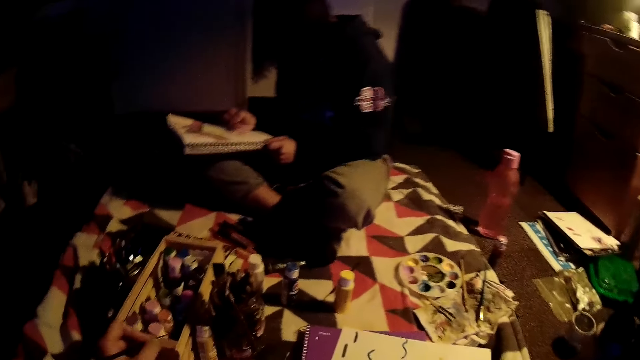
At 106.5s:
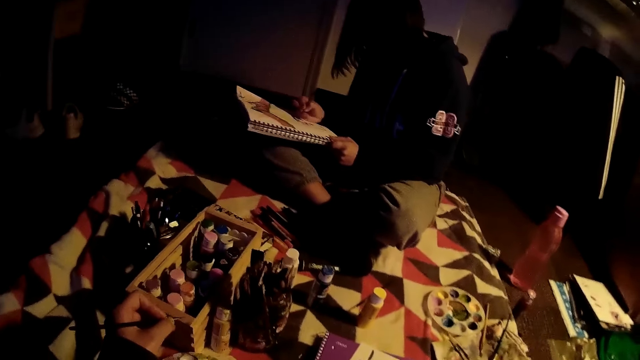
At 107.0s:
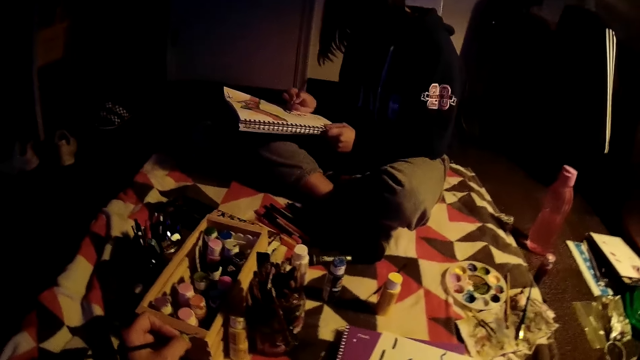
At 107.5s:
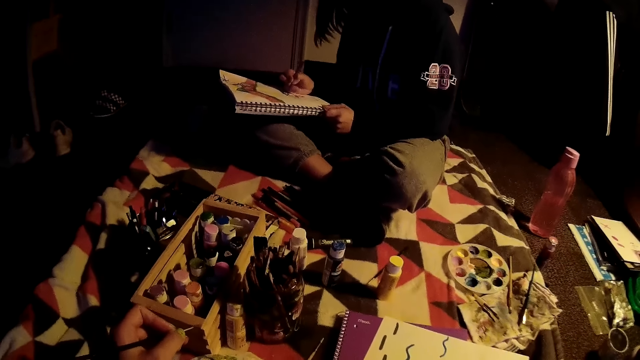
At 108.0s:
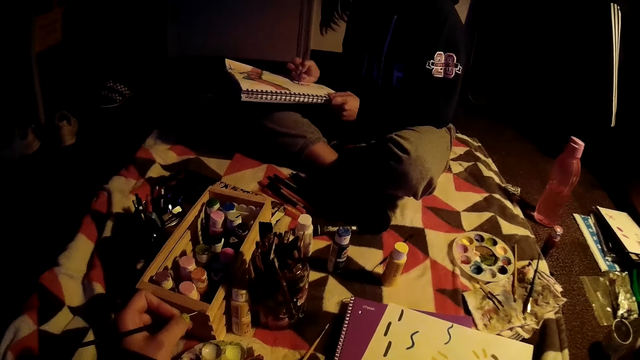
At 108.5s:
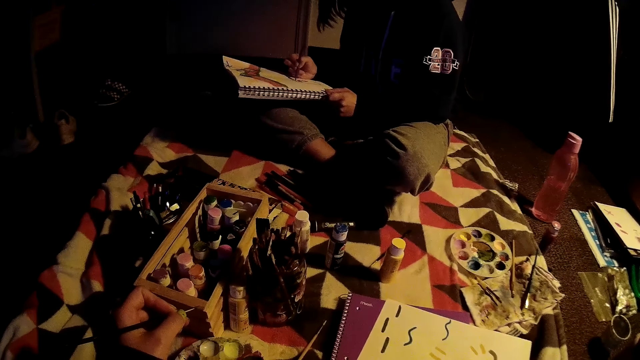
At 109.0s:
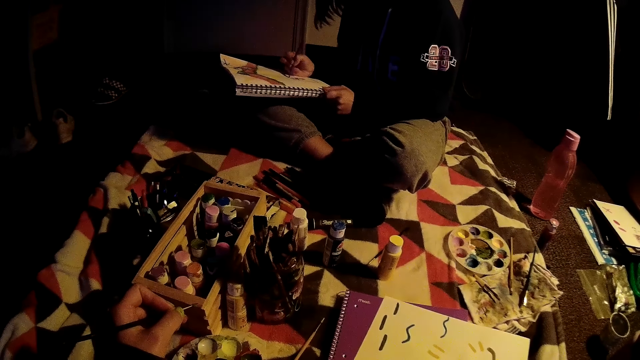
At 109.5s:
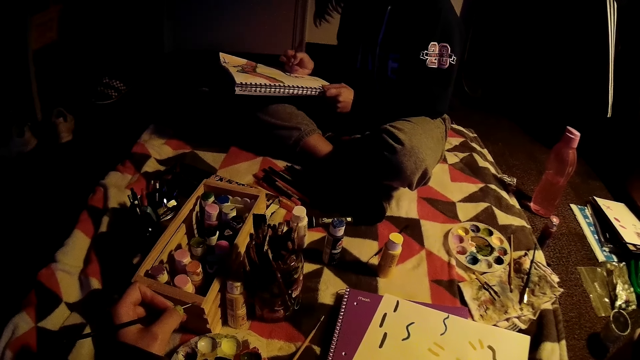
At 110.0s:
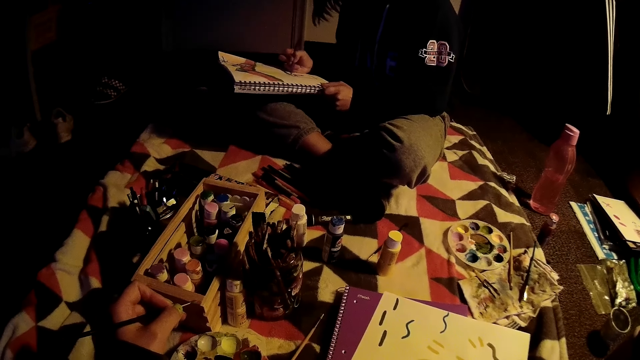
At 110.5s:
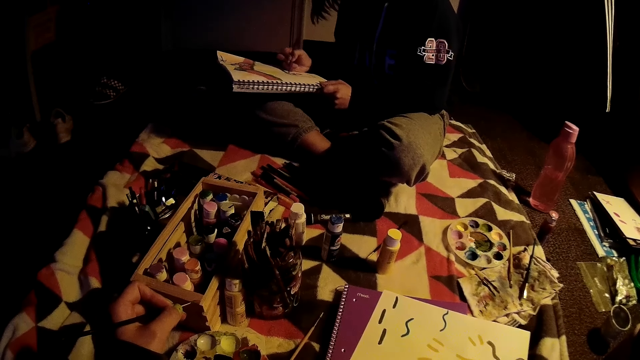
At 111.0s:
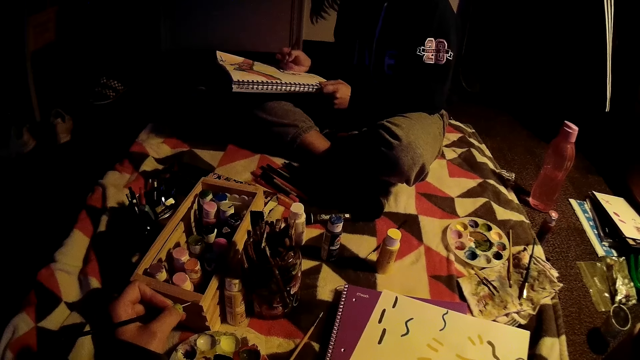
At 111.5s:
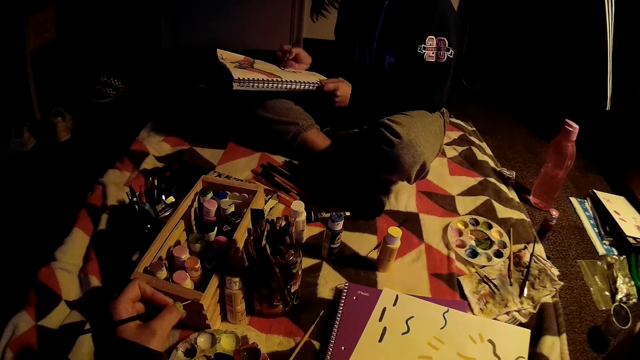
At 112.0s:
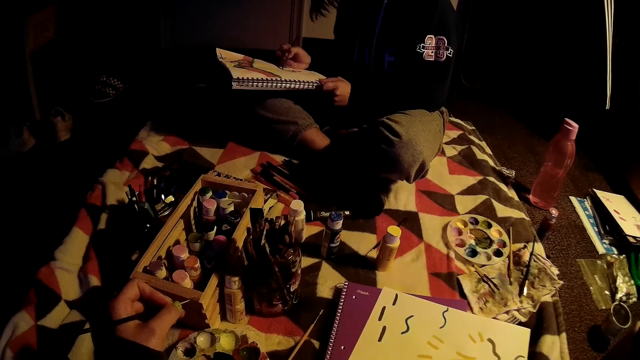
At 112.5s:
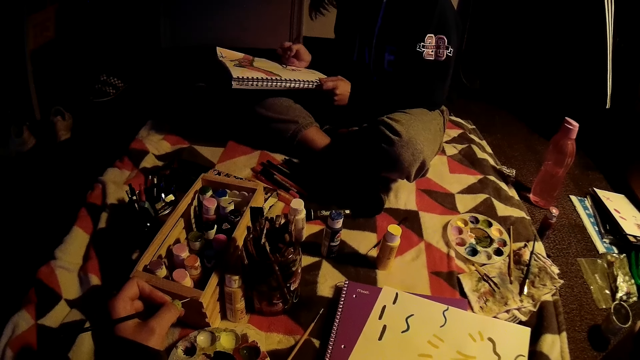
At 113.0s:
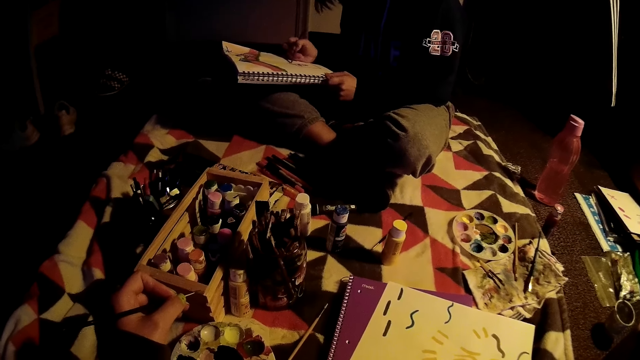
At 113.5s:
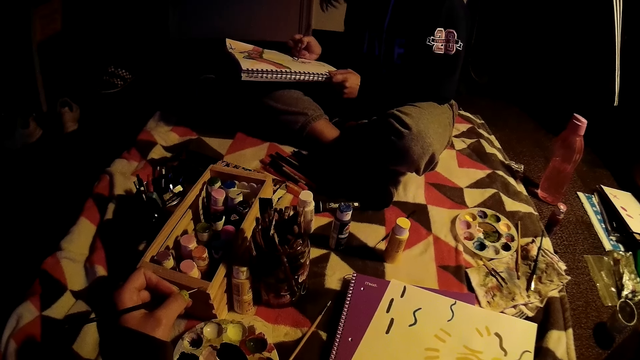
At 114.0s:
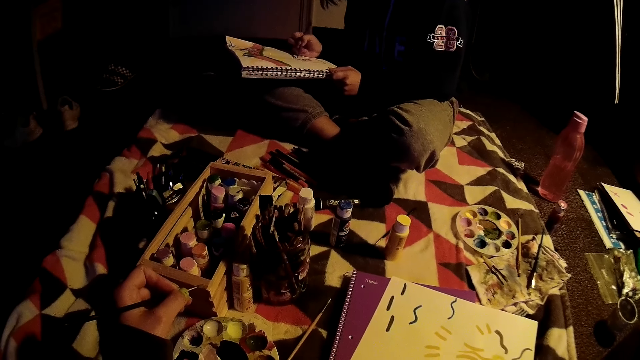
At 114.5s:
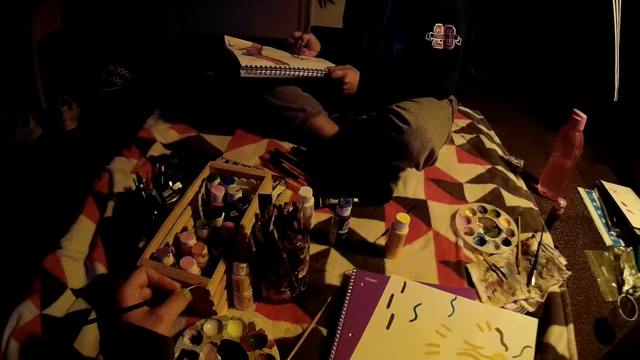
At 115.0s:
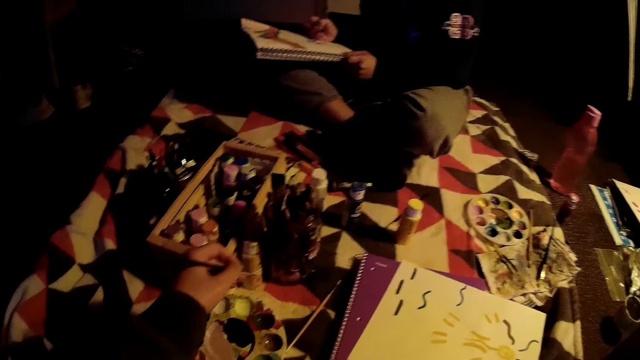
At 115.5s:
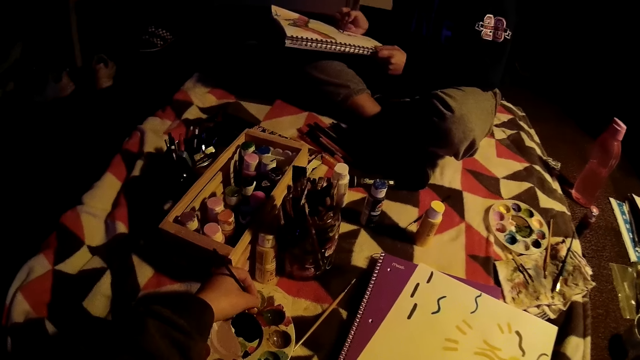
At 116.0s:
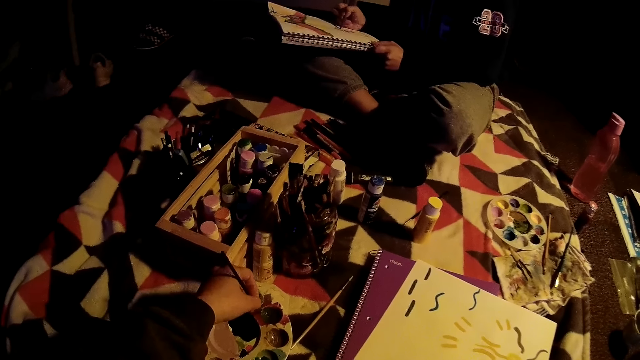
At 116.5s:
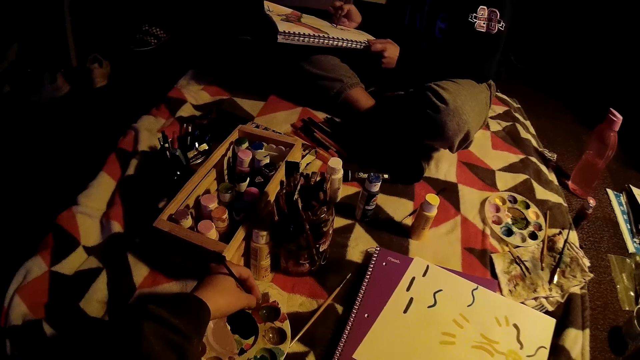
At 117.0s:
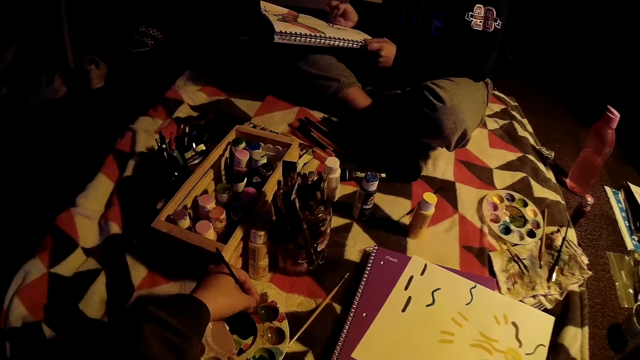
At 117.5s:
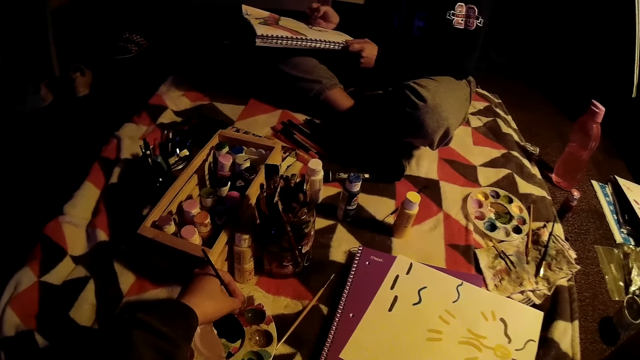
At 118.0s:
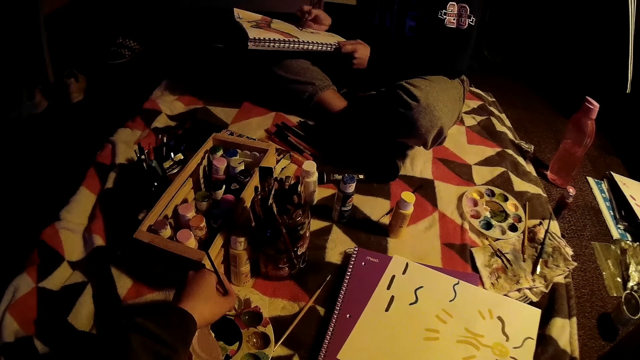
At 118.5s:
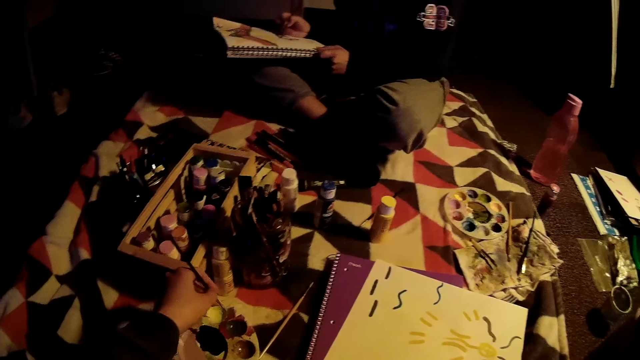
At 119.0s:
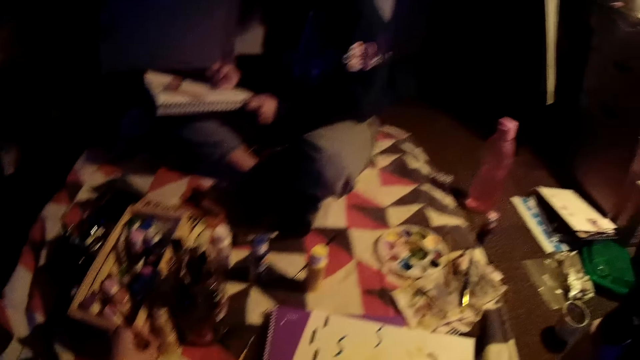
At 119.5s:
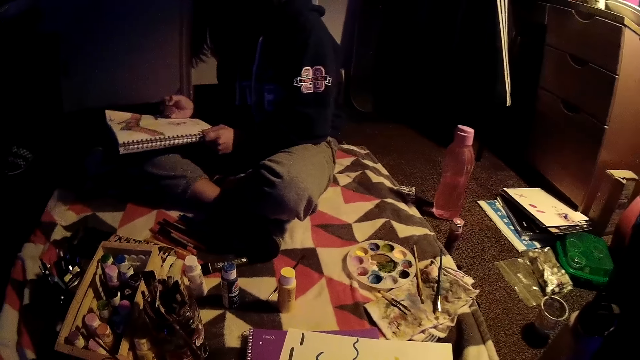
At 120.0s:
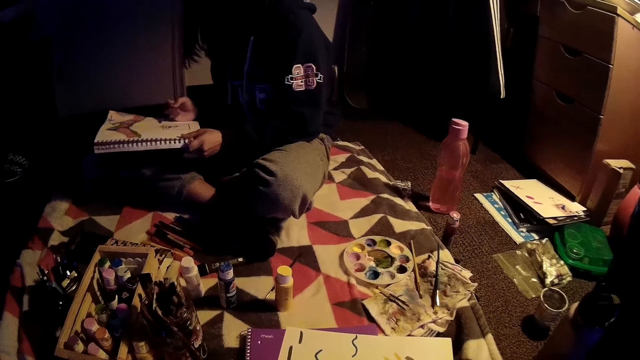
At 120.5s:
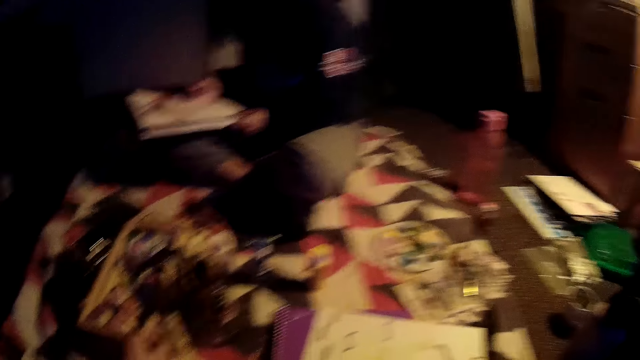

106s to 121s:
The camera wearer dips the brush into the plastic with her left hand. A woman adjusts the drawing book.

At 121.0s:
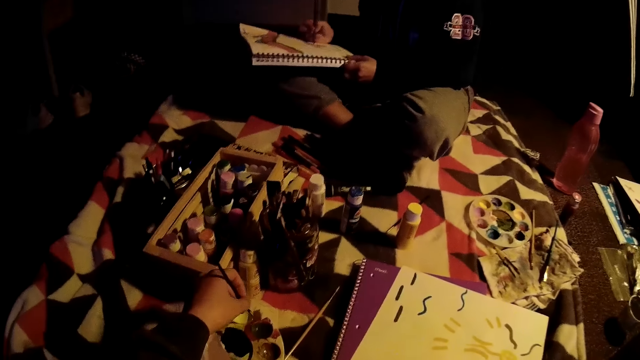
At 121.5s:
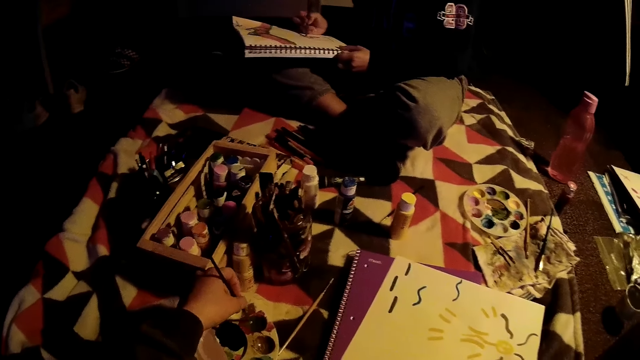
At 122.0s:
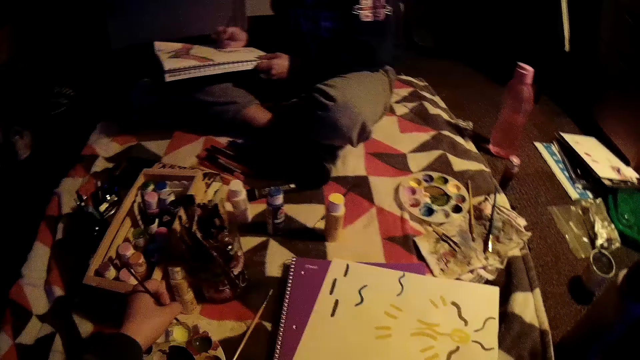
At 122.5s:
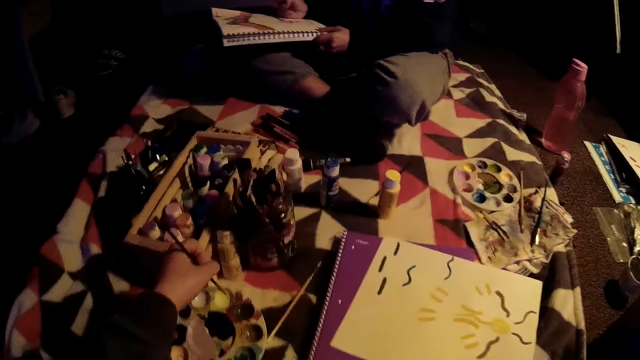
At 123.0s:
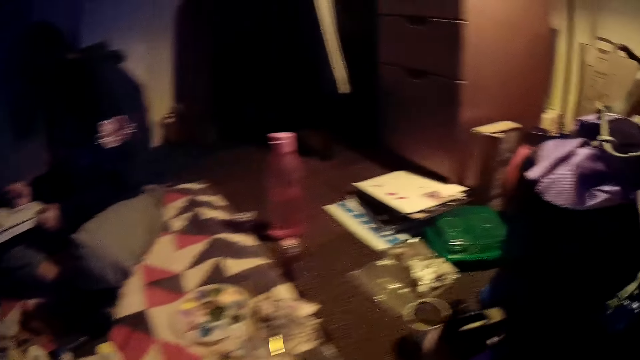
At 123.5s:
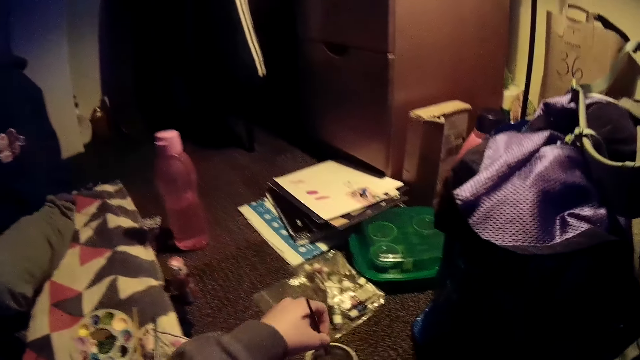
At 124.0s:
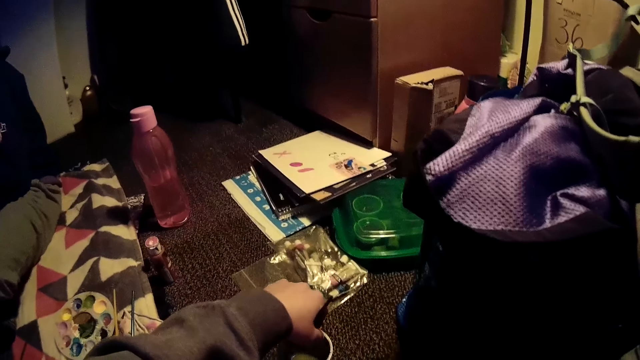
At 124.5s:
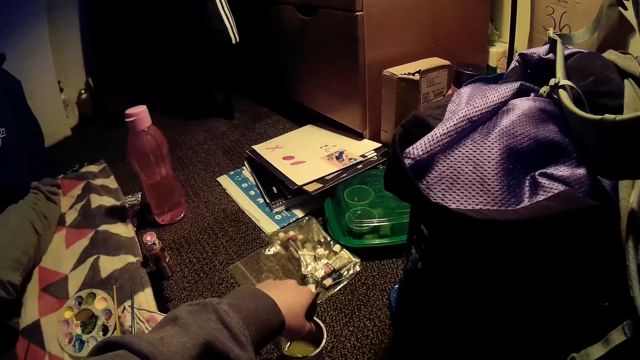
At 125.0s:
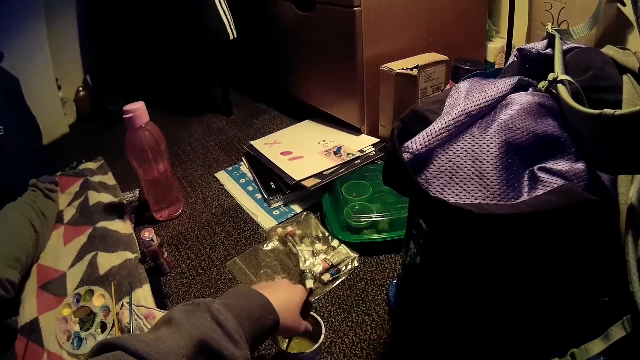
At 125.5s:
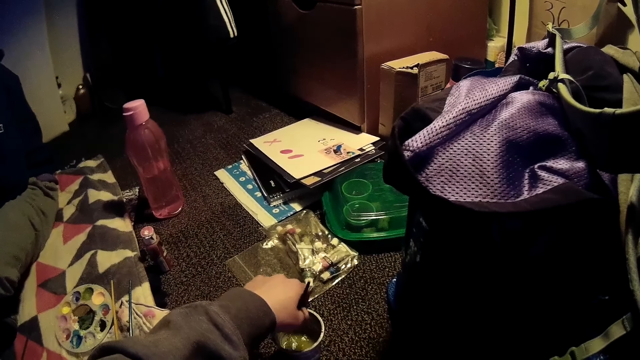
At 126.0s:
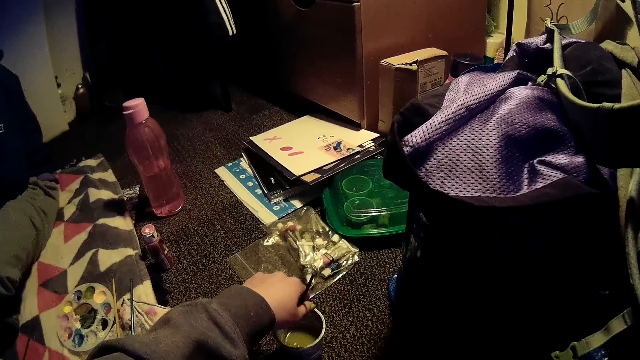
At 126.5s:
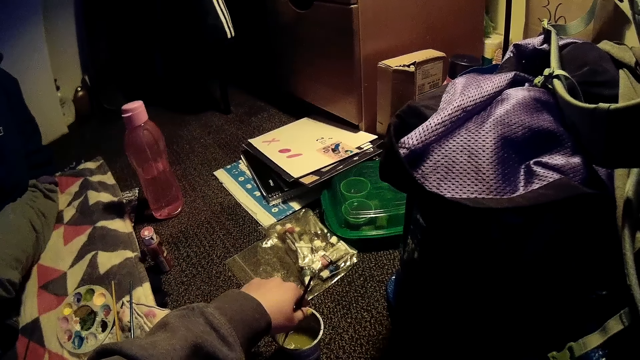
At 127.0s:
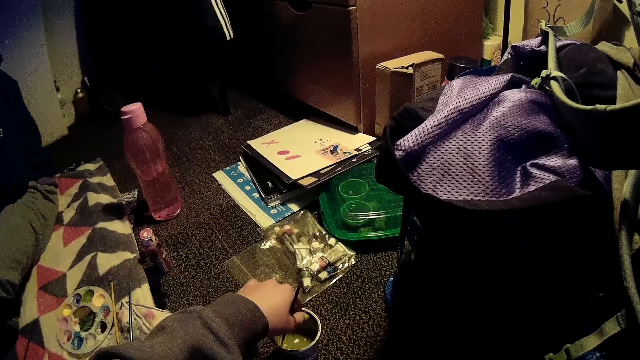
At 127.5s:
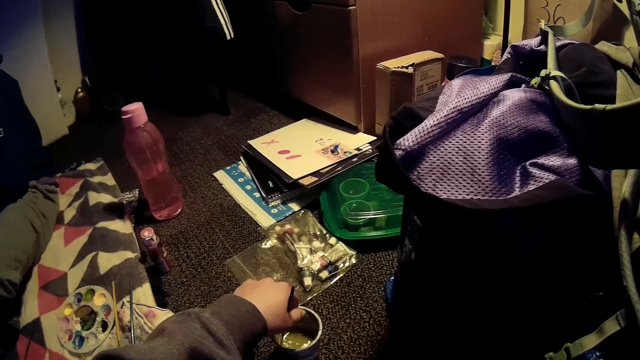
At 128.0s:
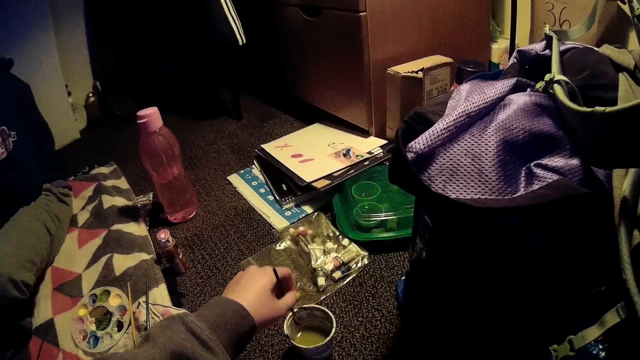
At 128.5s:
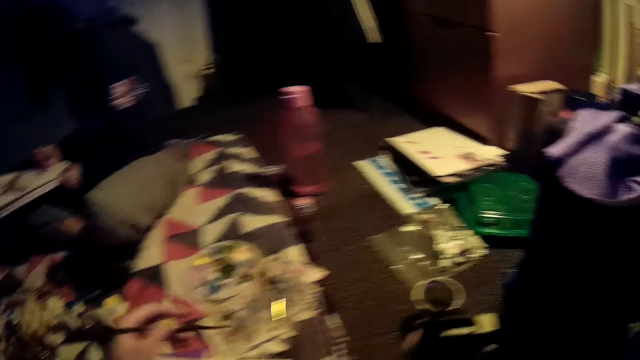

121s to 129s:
The camera wearer dips the brush into a cup with her left hand.
